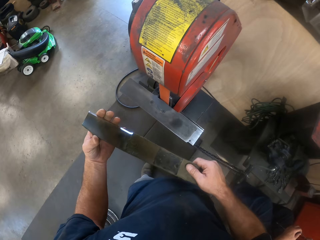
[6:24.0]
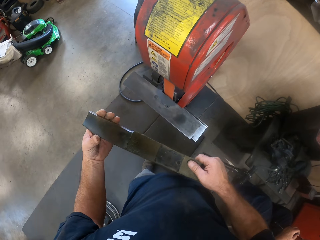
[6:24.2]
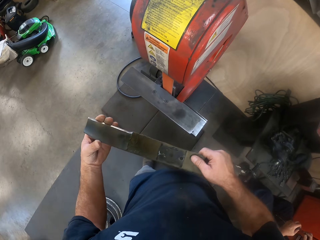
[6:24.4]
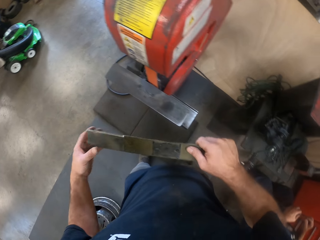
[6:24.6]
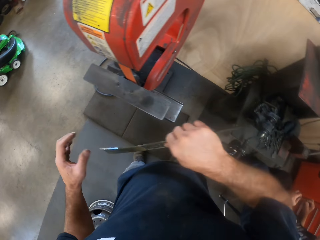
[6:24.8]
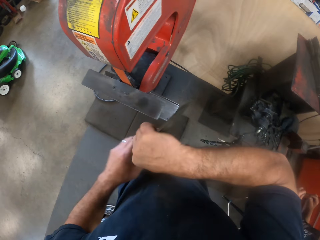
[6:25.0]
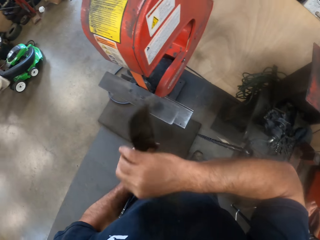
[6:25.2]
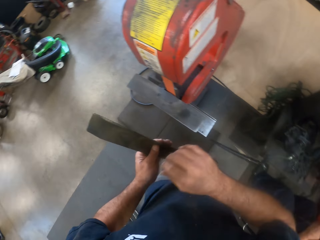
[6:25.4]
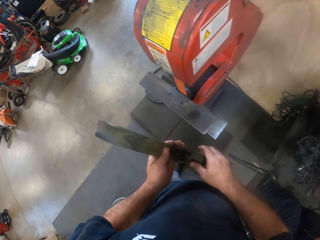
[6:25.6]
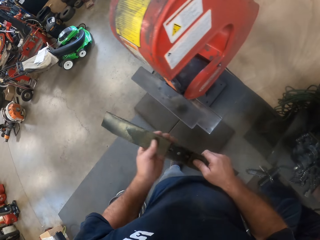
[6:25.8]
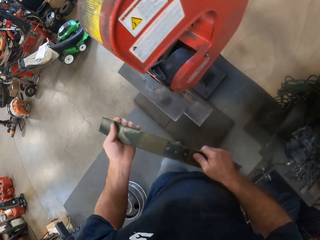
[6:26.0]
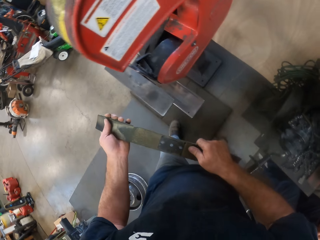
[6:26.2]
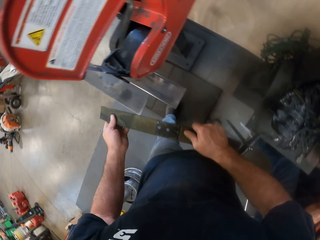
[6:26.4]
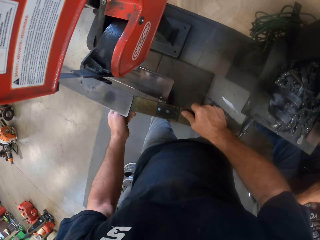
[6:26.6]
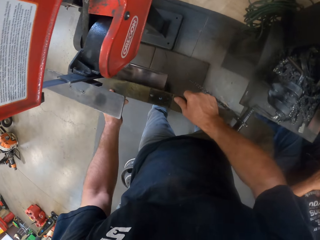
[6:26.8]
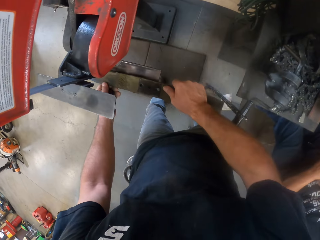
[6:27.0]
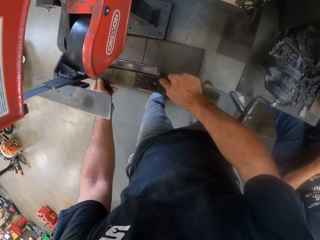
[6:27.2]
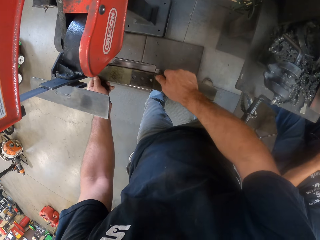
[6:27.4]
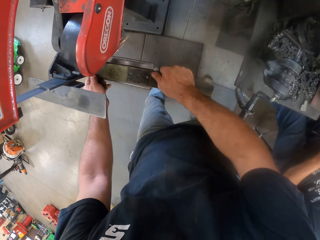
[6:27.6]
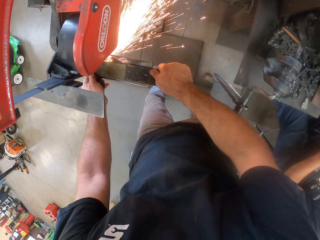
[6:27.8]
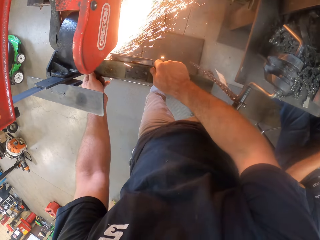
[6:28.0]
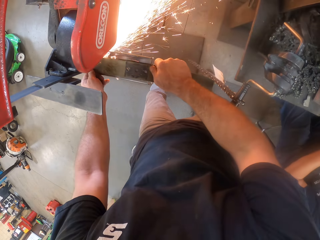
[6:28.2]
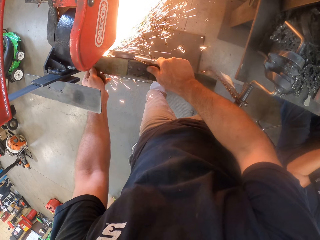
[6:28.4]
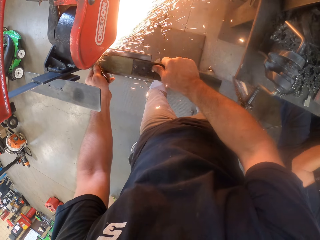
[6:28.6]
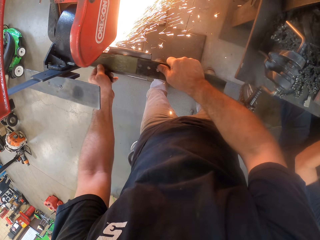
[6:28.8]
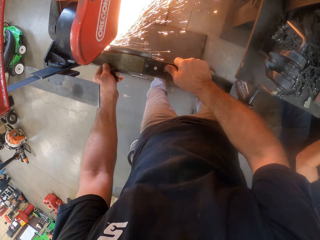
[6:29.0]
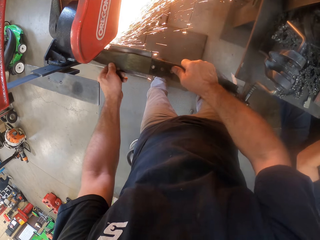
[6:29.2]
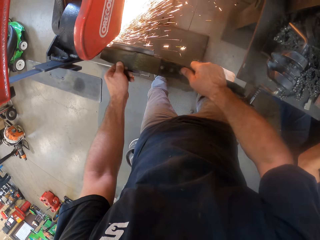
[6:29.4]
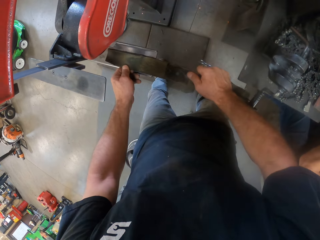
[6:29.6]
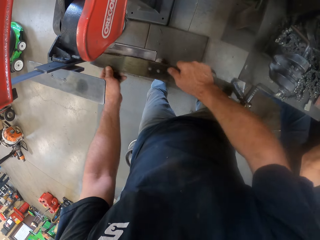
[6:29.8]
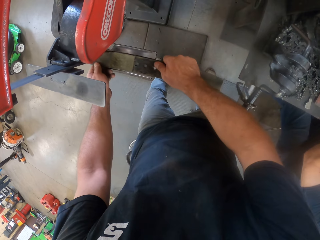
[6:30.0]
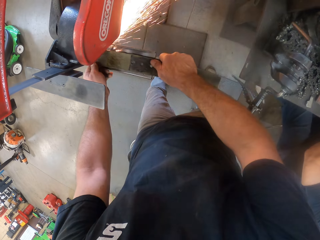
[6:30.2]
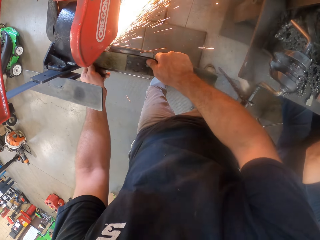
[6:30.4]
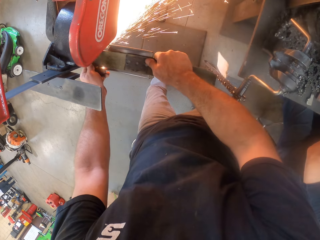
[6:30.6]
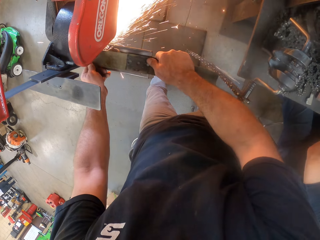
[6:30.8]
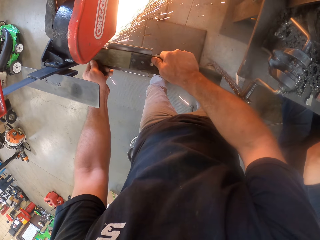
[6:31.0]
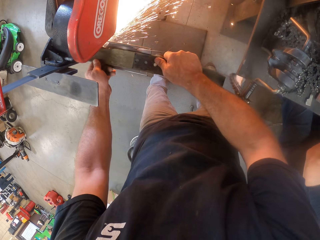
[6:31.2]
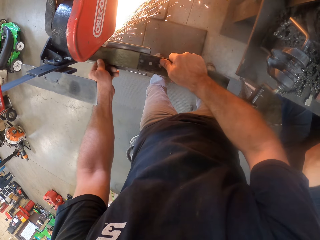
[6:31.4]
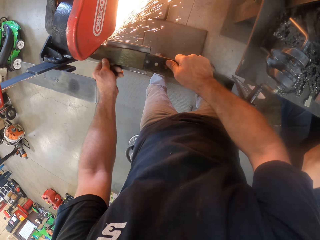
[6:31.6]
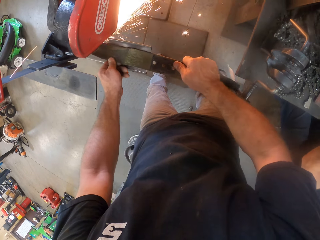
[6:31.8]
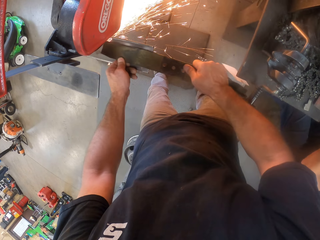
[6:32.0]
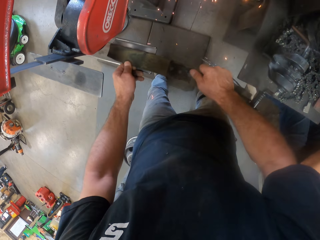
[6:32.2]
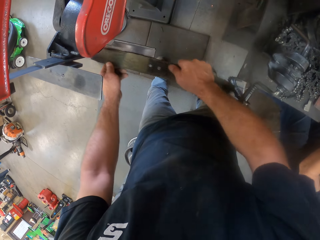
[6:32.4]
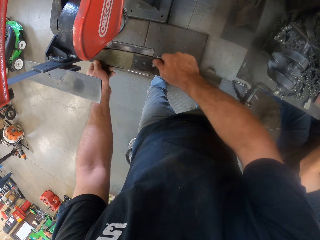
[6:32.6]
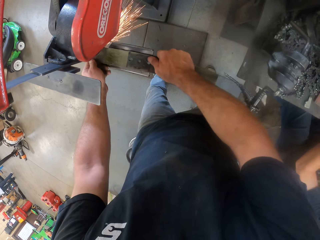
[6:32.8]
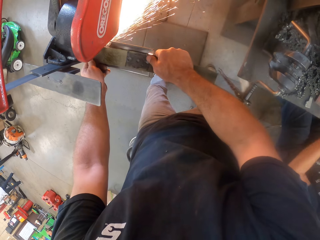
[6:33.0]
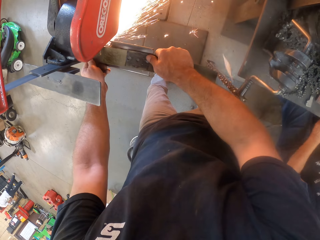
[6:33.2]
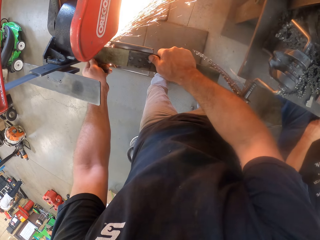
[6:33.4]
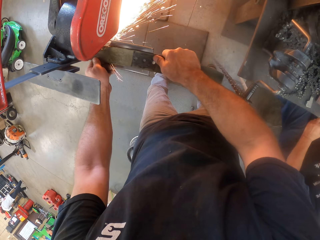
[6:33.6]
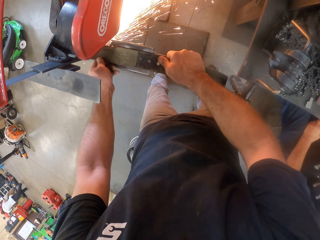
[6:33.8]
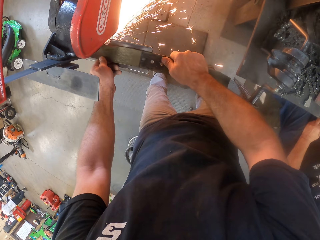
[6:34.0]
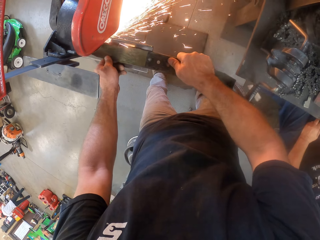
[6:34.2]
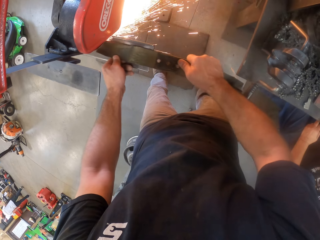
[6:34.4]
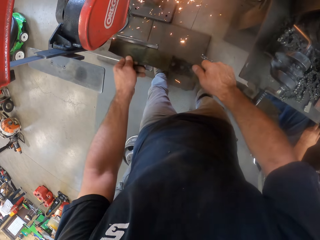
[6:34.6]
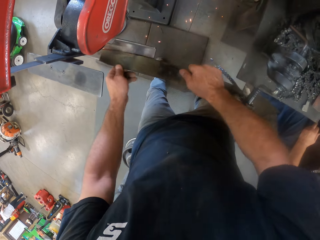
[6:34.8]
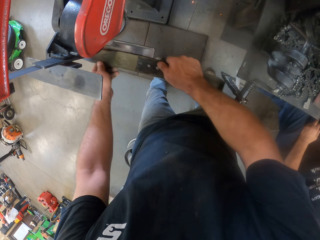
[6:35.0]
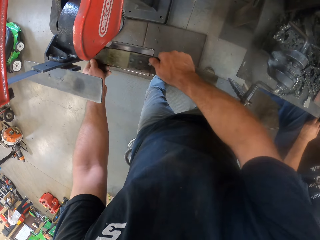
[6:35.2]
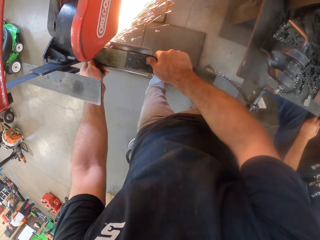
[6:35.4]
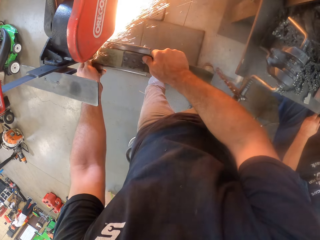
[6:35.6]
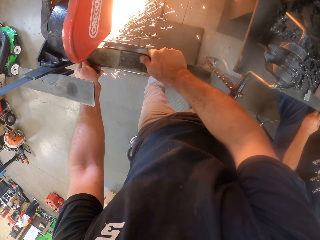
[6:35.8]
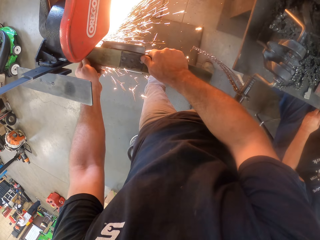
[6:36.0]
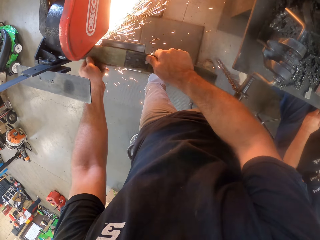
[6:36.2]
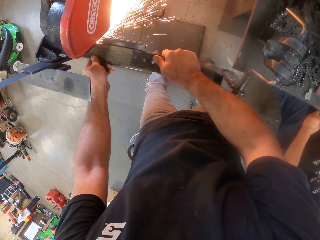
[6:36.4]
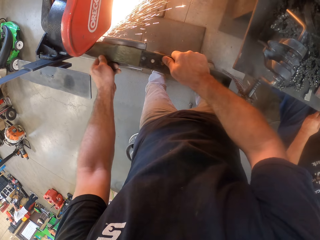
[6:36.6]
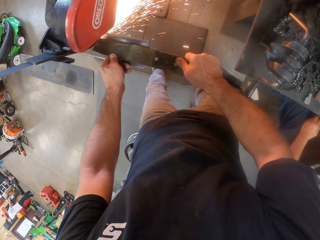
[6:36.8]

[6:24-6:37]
The camera wearer touches the lawnmower blade with his left hand. He turns the lawnmower blade on the hands. He grinds the lawnmower blade with the table grinder. He removes the lawnmower blade from the table grinder. He grinds the lawnmower blade with the table grinder. He removes the lawnmower blade from the table grinder. He grinds the lawnmower blade with the table grinder. He removes the lawnmower blade from the table grinder. He grinds the lawnmower blade with the table grinder.

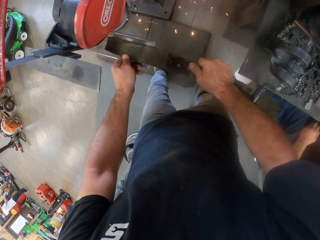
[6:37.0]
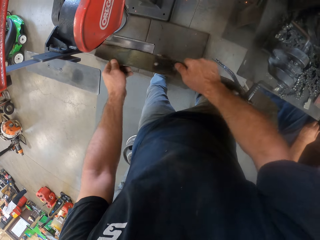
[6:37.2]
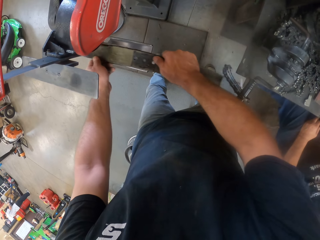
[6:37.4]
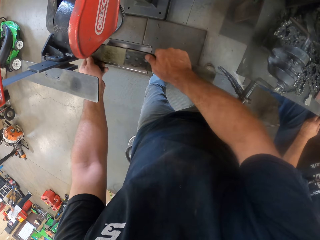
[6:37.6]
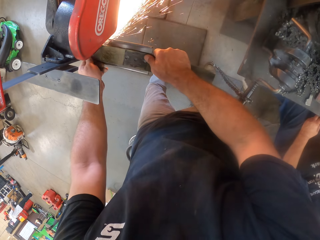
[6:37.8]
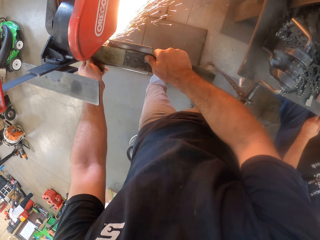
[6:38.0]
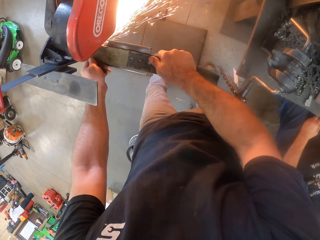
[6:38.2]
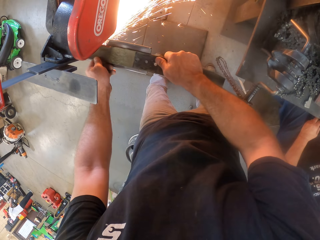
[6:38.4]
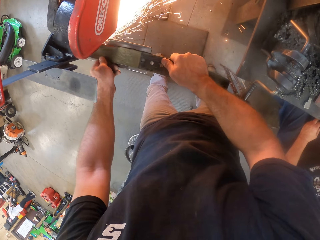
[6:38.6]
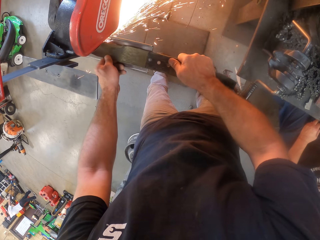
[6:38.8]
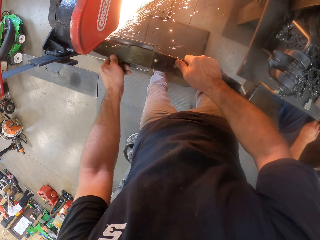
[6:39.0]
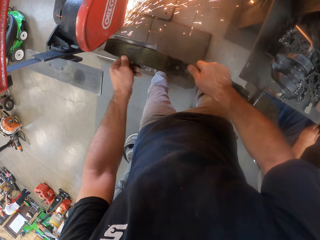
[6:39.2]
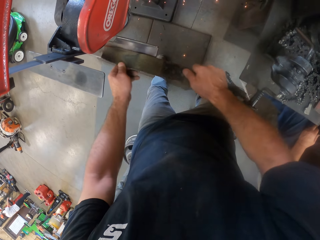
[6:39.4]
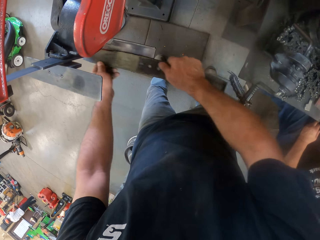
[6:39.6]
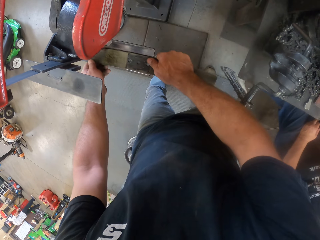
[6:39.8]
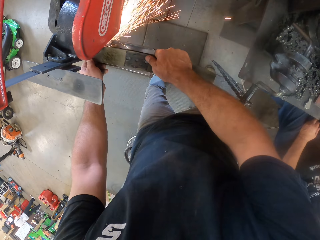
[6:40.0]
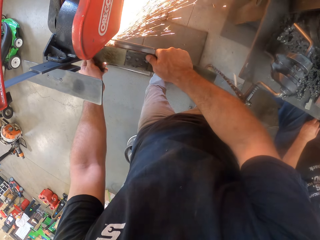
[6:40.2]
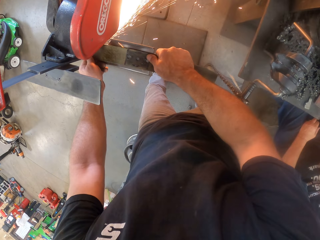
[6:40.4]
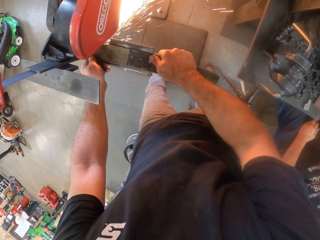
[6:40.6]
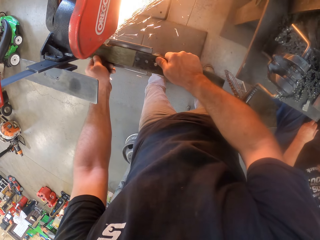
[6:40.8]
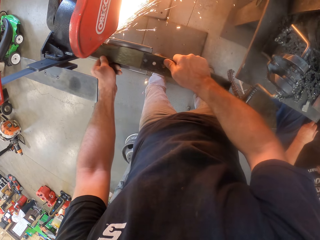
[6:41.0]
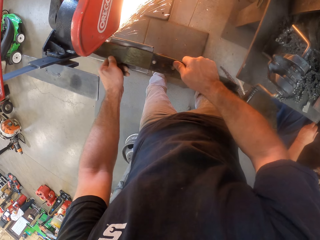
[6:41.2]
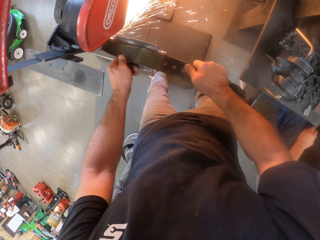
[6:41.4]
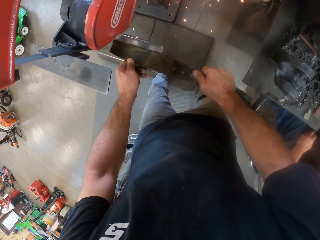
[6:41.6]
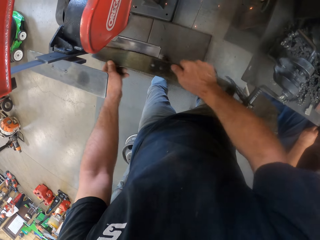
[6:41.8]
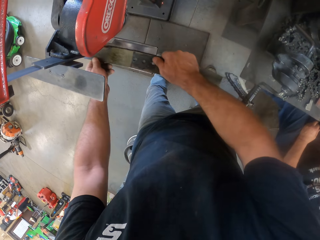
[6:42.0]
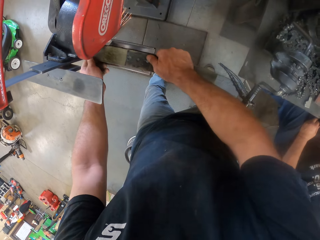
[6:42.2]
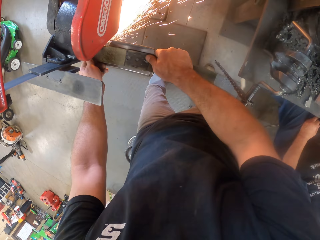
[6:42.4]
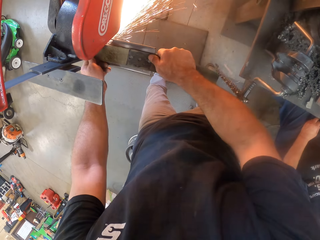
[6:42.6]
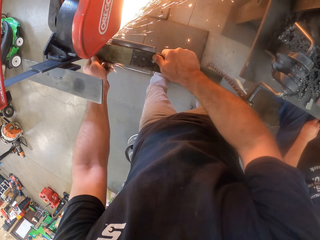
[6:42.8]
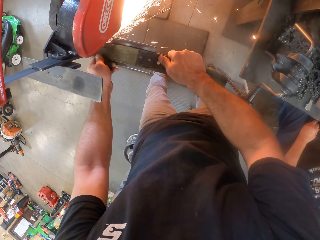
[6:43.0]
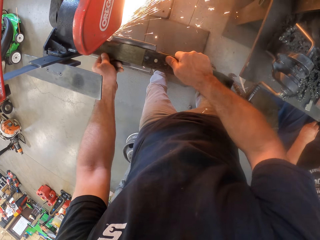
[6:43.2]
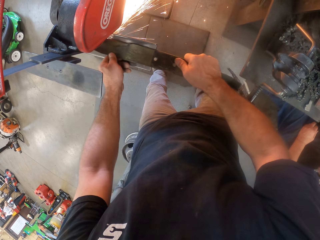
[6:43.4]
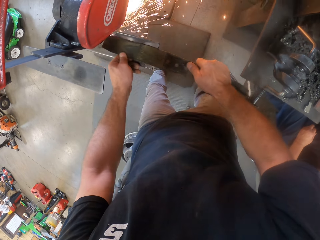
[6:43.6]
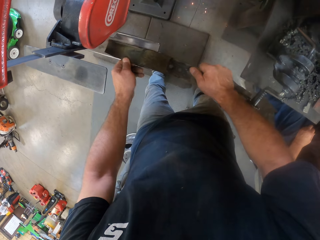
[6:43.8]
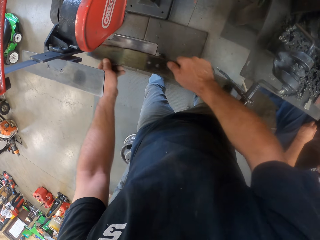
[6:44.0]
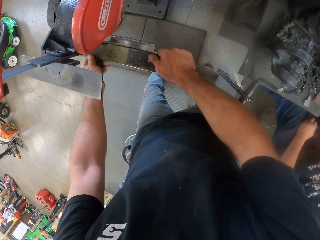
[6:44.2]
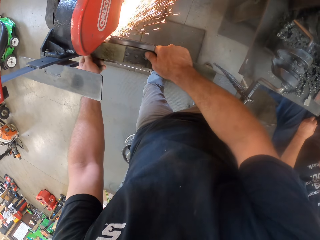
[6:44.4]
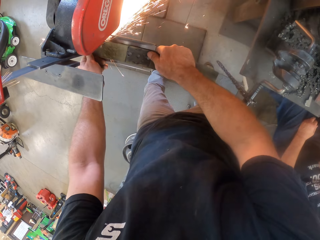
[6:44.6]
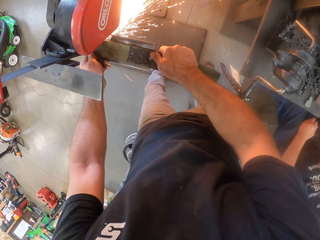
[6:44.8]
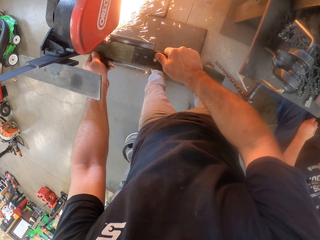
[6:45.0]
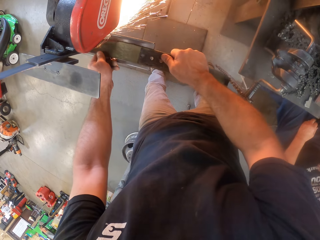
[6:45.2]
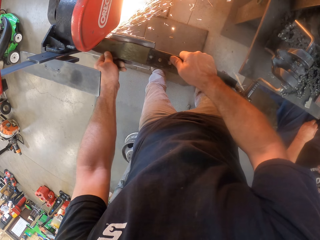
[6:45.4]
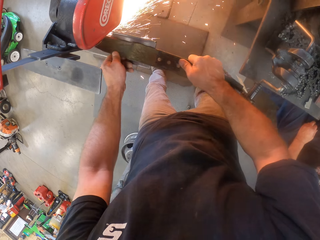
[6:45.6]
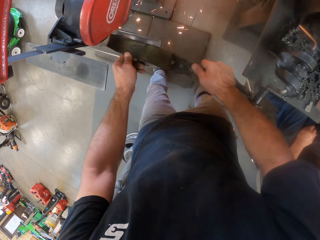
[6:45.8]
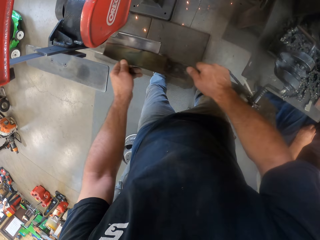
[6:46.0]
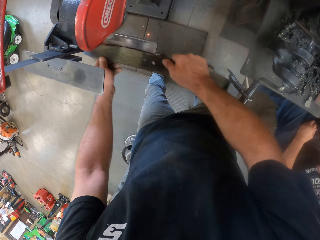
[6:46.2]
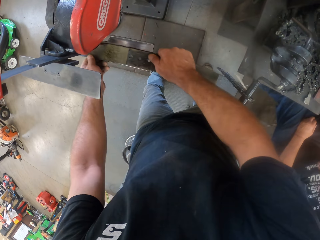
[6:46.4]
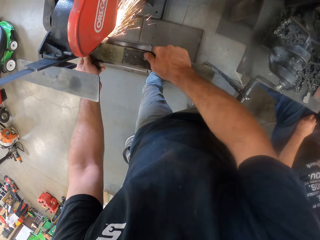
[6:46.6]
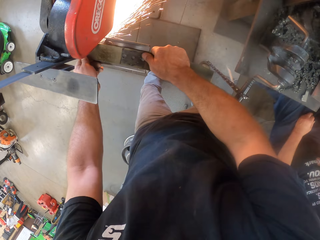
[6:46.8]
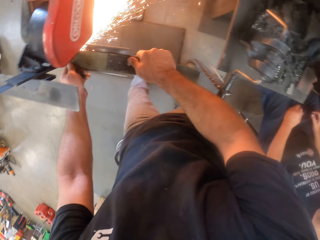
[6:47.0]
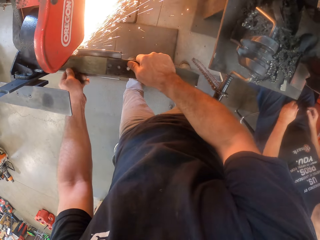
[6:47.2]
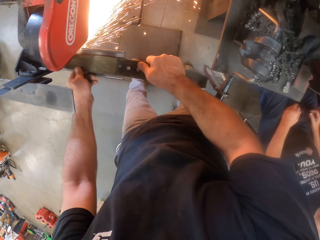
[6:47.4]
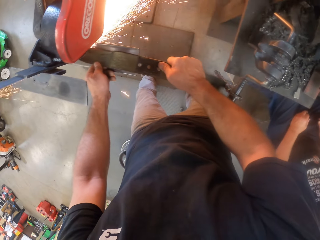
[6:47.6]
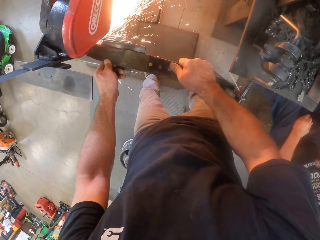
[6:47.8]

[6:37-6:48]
The camera wearer removes the lawnmower blade from the table grinder. They grind the lawnmower blade with the table grinder. They remove the lawnmower blade from the table grinder. They grind the lawnmower blade with the table grinder. They remove the lawnmower blade from the table grinder. They grind the lawnmower blade with the table grinder. They remove the lawnmower blade from the table grinder. They grind the lawnmower blade with the table grinder. They remove the lawnmower blade from the table grinder. They grind the lawnmower blade with the table grinder.
